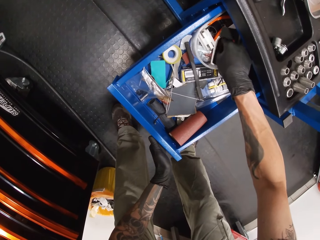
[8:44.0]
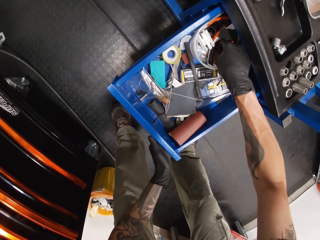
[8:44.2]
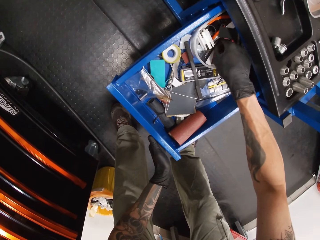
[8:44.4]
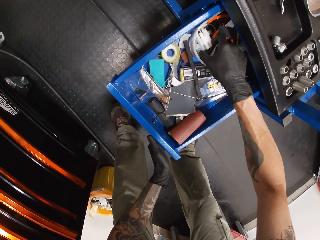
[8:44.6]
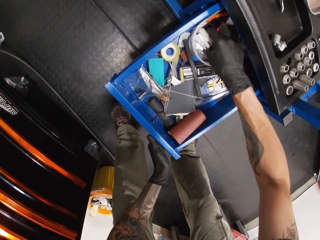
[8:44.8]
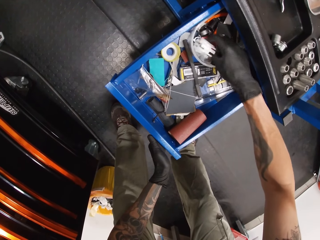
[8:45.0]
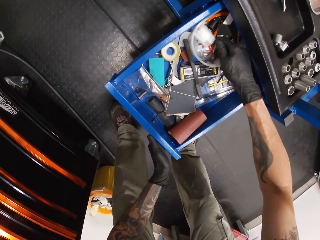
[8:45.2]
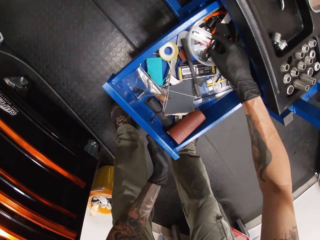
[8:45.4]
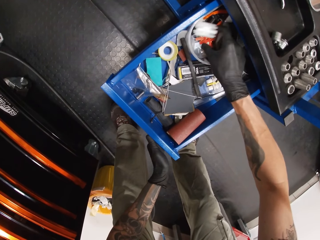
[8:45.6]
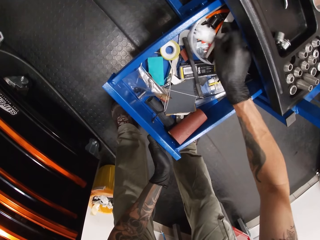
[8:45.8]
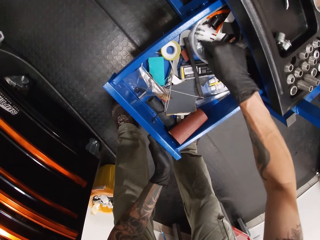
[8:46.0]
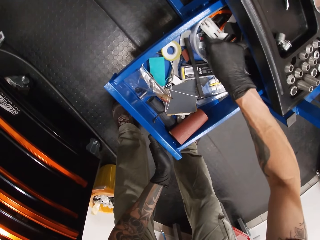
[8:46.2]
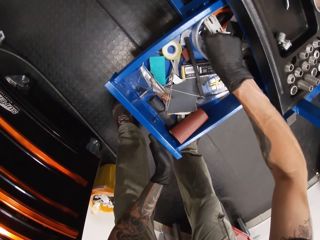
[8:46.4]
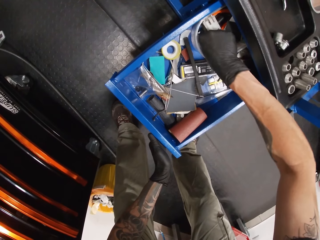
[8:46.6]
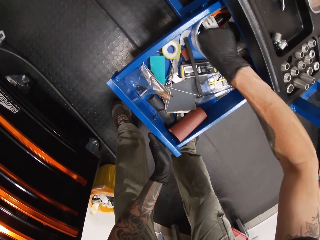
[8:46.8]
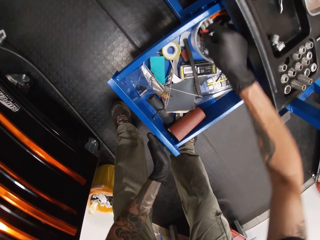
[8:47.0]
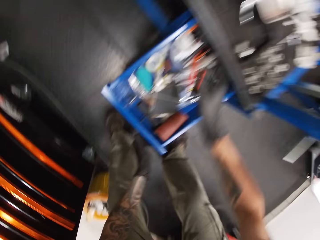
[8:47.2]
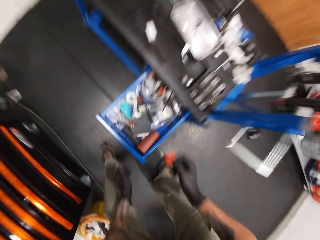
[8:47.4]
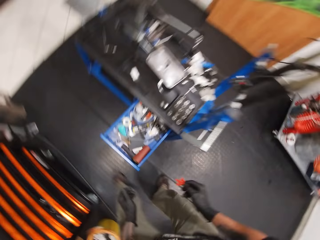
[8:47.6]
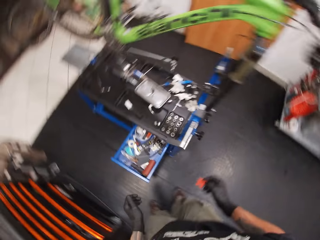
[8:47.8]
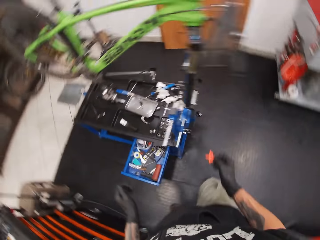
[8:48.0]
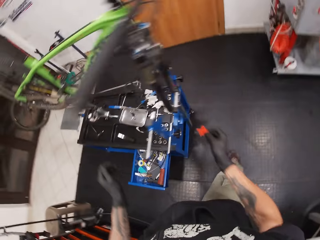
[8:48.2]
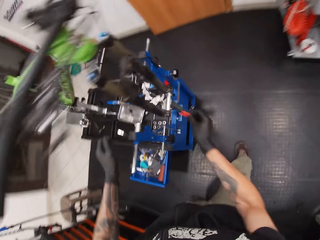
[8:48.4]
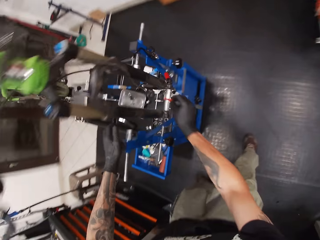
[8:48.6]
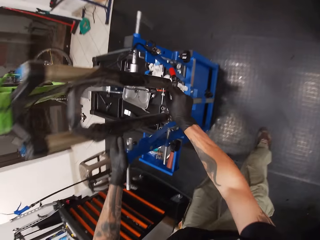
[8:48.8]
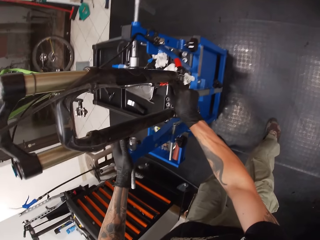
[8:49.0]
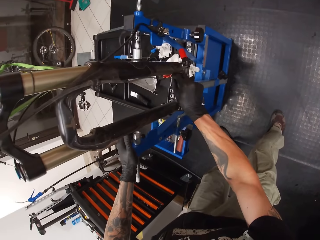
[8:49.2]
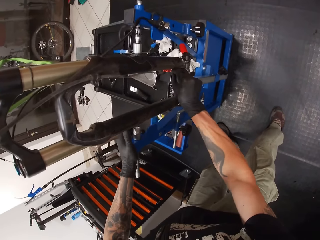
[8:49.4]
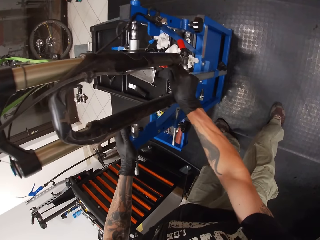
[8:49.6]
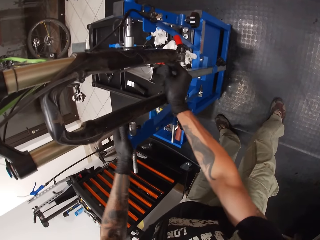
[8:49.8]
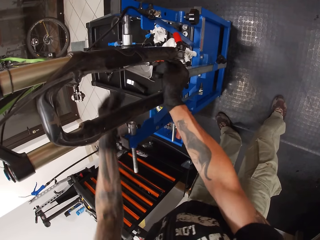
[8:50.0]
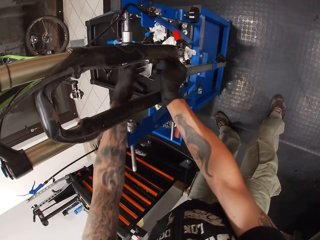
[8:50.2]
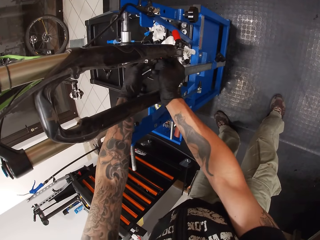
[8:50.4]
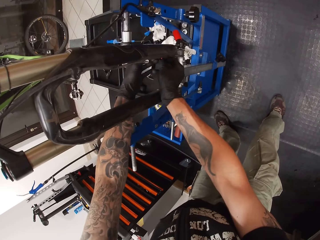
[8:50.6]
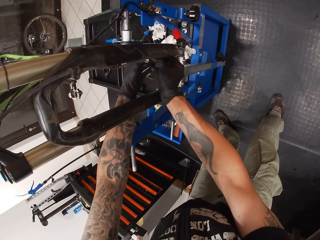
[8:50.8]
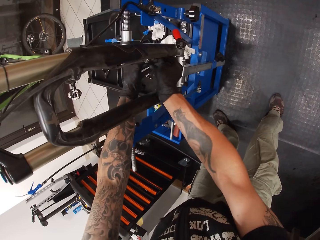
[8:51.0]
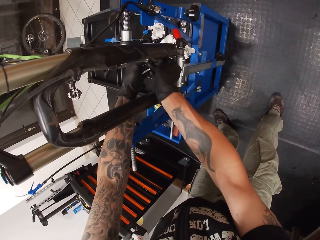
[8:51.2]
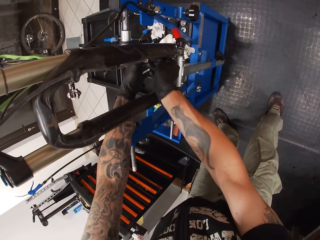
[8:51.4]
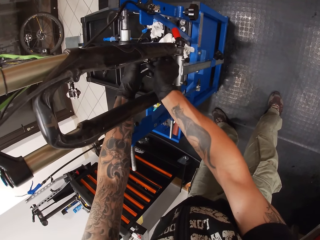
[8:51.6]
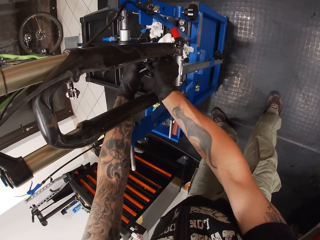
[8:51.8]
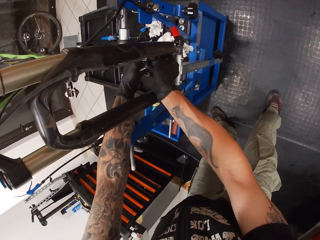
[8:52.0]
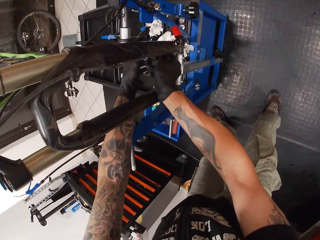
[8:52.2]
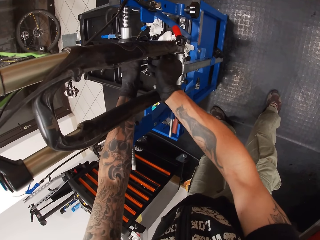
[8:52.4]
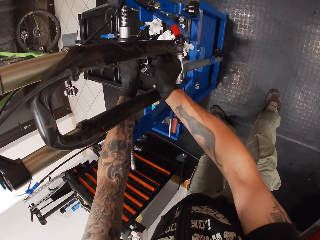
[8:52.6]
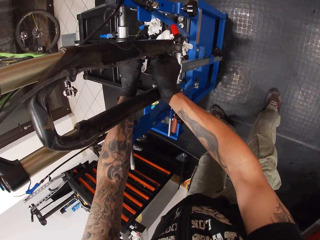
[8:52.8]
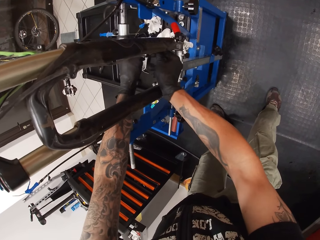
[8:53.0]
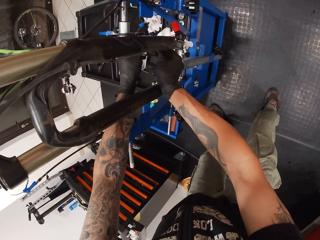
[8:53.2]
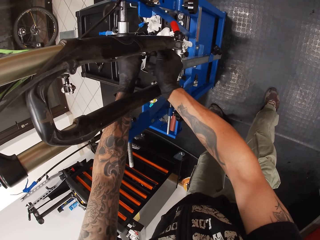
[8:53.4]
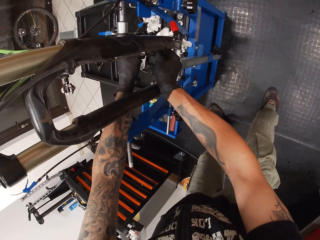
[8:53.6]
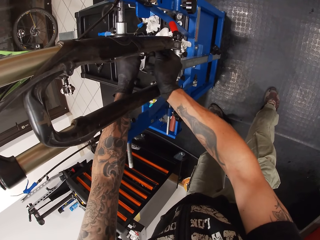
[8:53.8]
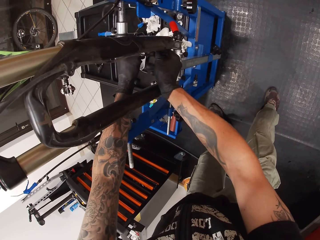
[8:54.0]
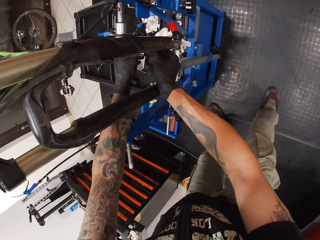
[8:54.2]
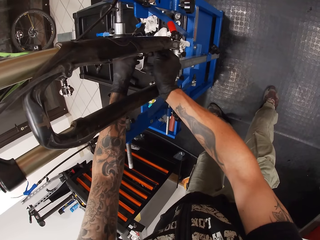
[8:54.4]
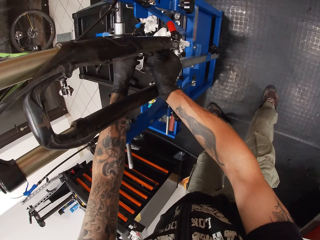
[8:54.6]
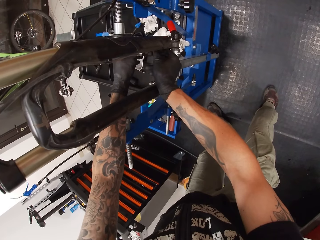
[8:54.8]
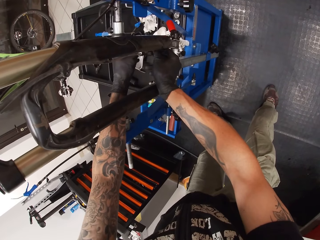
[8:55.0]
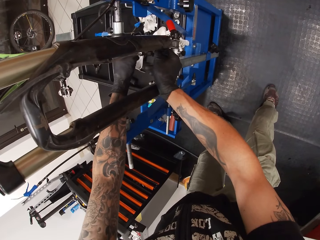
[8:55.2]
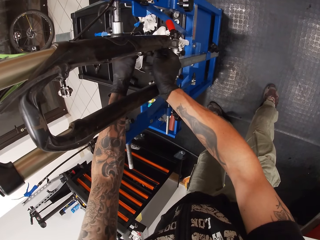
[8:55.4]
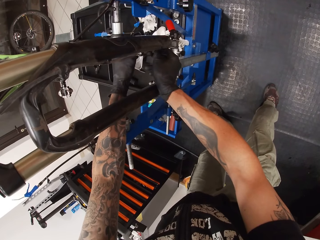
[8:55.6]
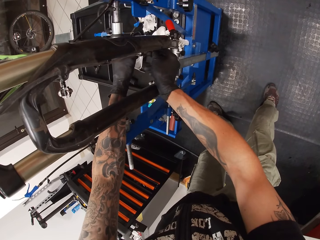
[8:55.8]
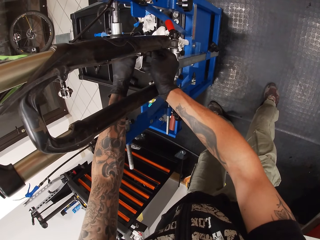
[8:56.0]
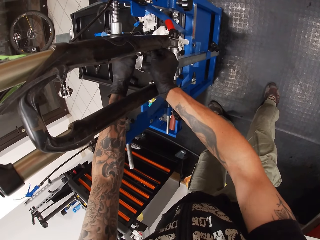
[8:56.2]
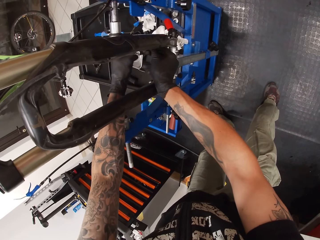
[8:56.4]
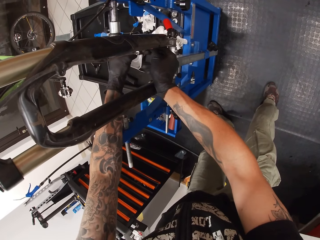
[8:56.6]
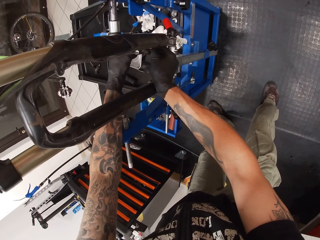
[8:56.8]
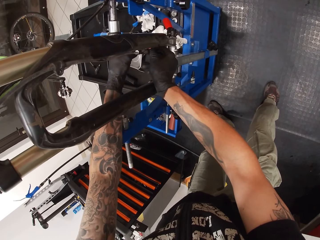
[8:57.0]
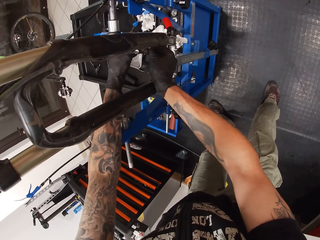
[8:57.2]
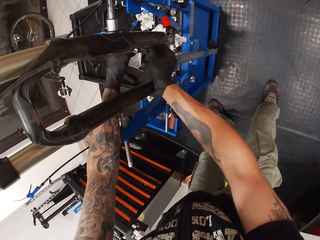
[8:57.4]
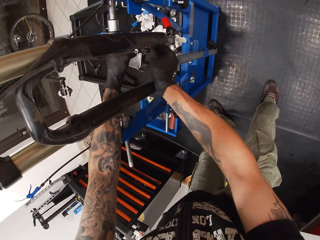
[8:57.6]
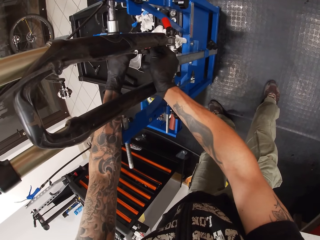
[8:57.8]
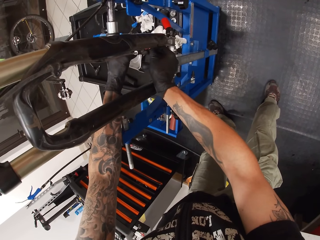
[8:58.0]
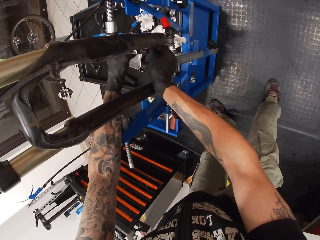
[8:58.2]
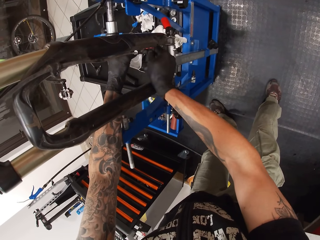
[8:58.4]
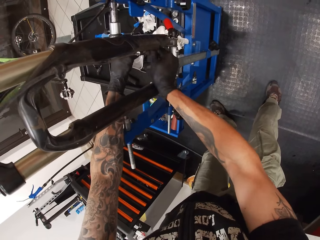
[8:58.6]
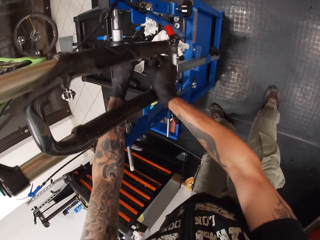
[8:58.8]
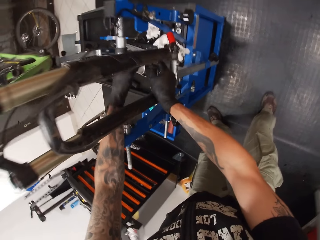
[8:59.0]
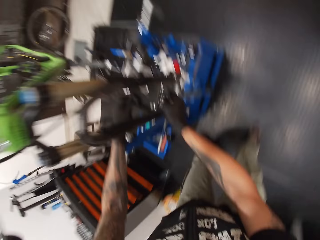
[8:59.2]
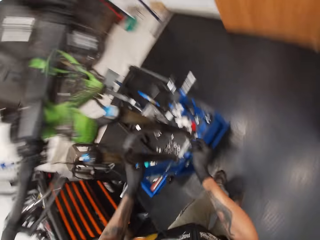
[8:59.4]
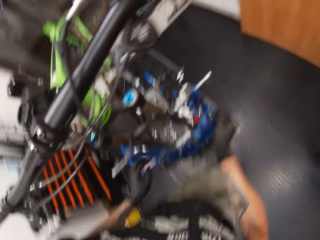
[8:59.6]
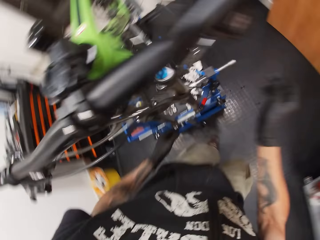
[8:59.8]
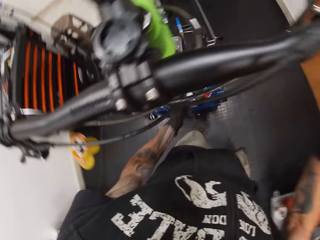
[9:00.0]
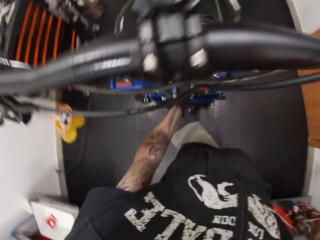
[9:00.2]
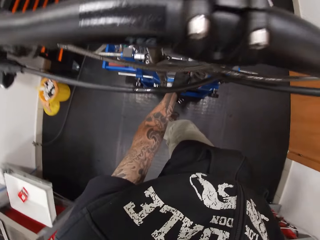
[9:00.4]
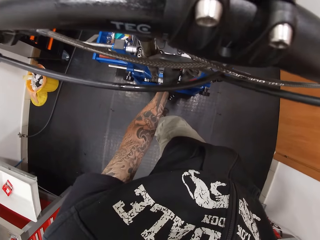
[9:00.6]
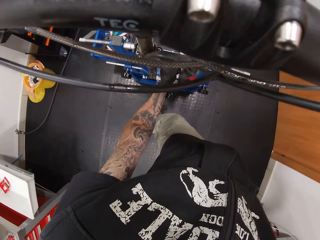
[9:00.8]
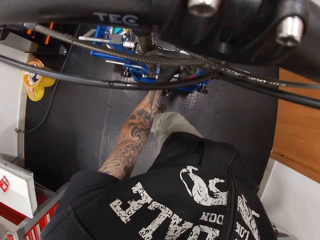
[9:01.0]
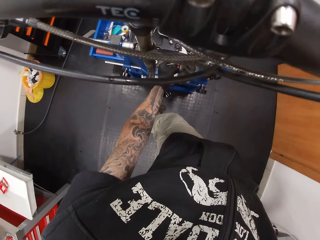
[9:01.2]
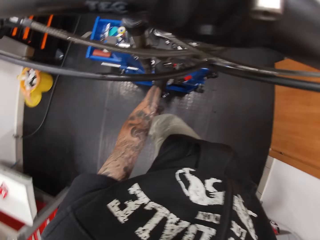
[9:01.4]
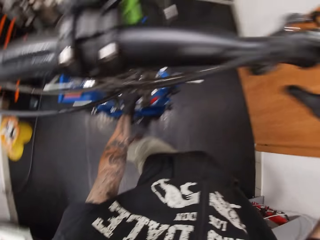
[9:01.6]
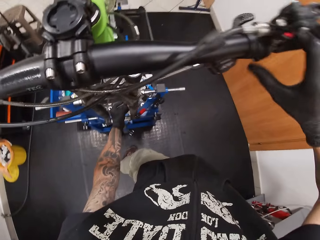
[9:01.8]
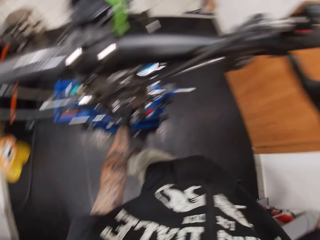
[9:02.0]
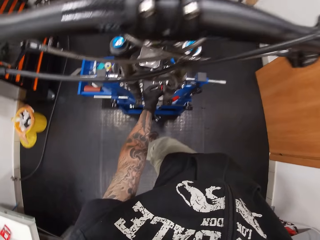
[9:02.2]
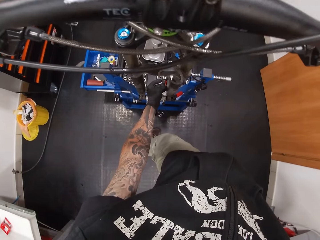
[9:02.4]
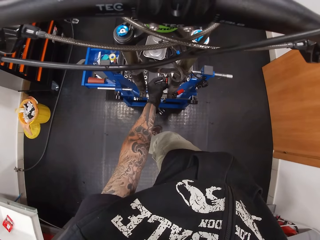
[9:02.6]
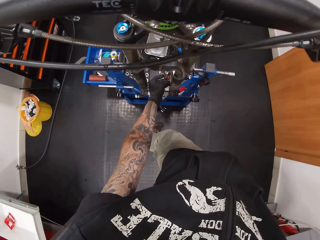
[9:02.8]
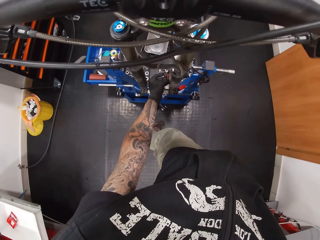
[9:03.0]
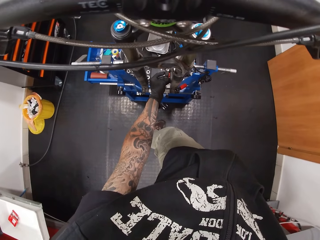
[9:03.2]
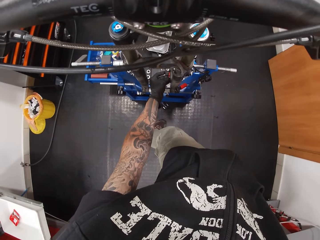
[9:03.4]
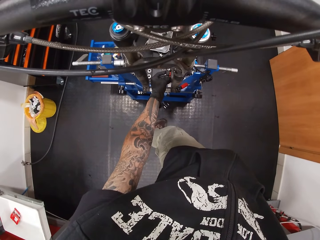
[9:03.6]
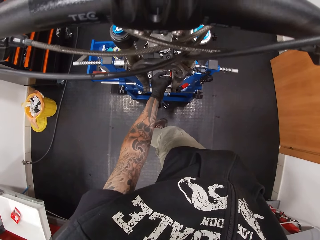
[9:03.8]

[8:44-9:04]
The camera wearer picks up a chip from the bowl in the drawer with his right hand. He places the chip in the bicycle's front dropout with both hands. He holds the chip on the bicycle's front dropout with his left hand. He touches the brake lever.

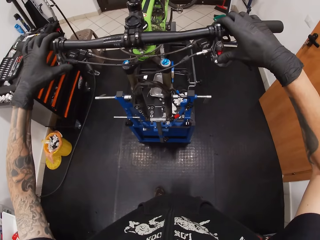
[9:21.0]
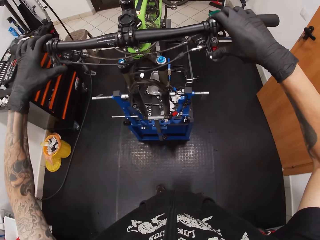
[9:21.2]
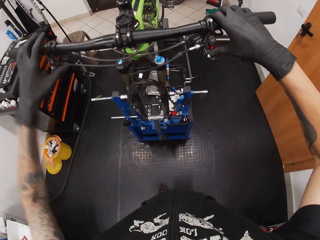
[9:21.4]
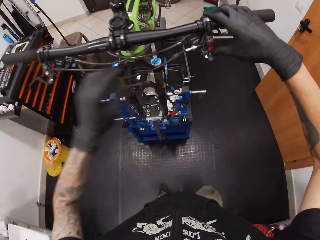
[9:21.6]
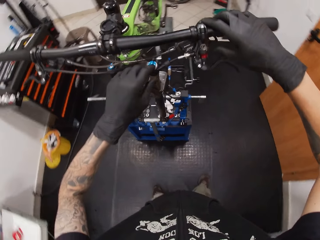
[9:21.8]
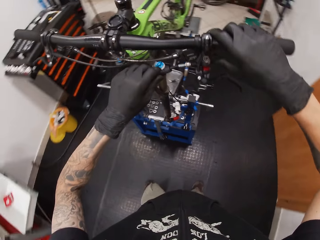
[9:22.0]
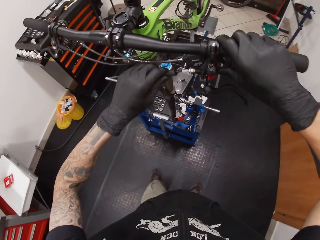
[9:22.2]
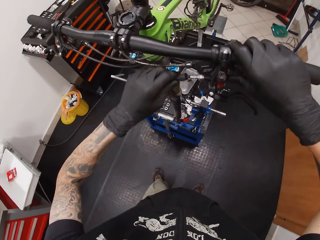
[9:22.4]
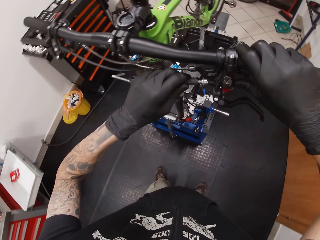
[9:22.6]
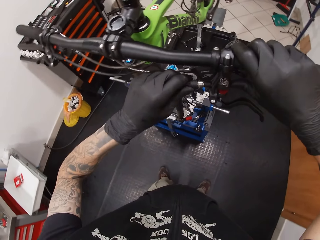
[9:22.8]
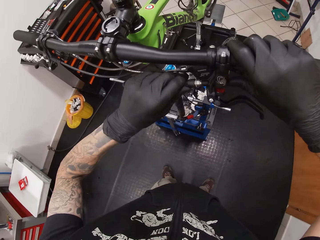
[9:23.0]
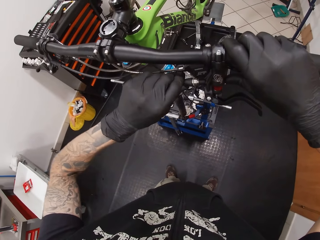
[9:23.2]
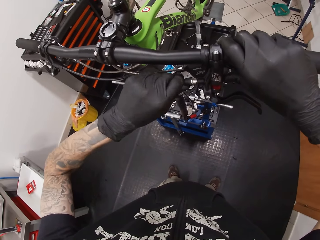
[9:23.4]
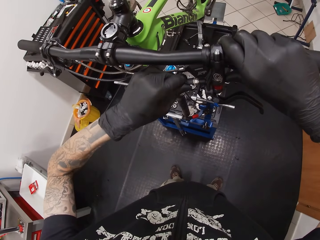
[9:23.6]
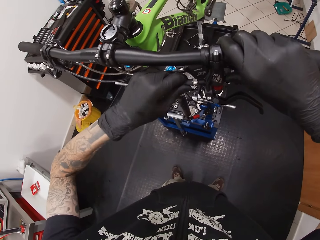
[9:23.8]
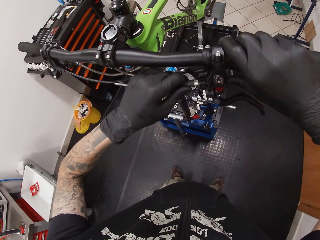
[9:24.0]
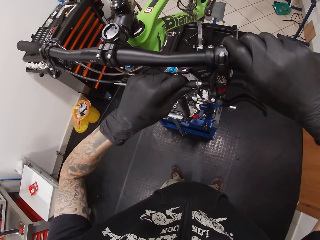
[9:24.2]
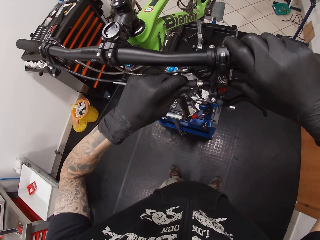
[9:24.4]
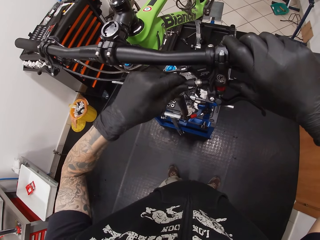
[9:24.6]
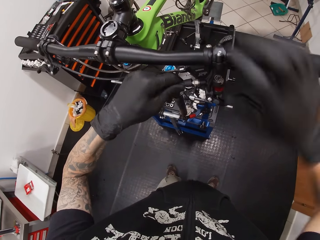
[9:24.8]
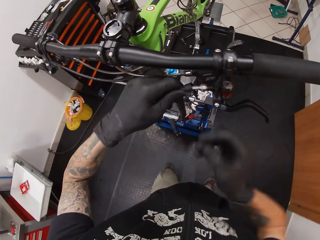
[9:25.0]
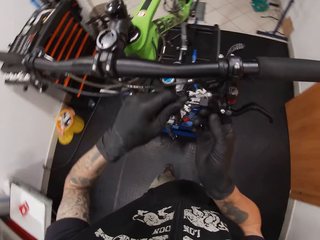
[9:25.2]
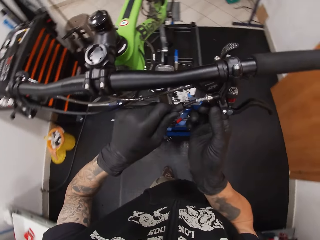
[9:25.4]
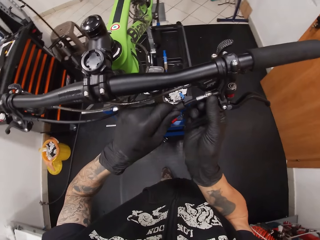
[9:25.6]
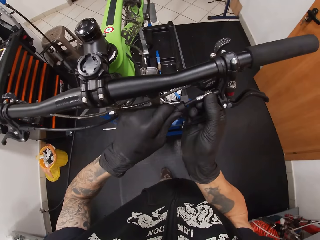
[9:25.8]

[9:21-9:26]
The camera wearer checks the brake levers of the bicycle with both hands. He holds the bicycle handlebar with his hands. He adjusts a brake cable of the bicycle with his left hand. He moves part of the bicycle. He tightens part of the bicycle. He moves part of the bicycle.
